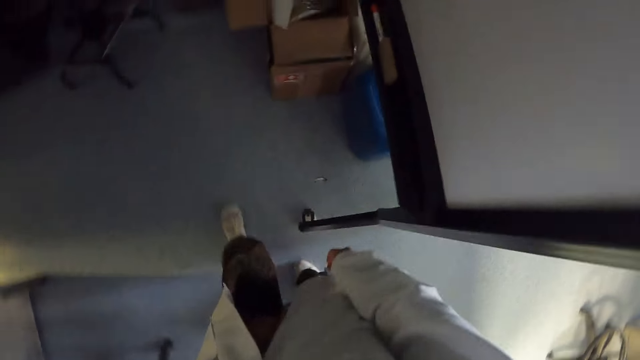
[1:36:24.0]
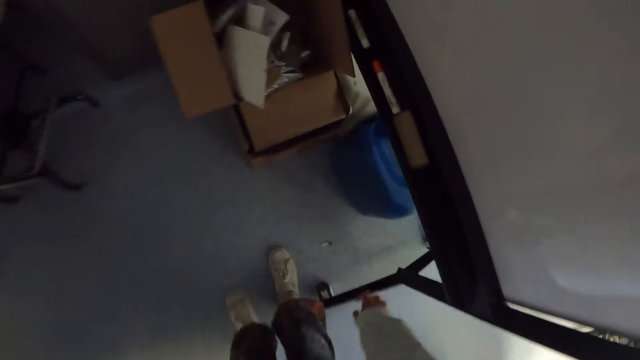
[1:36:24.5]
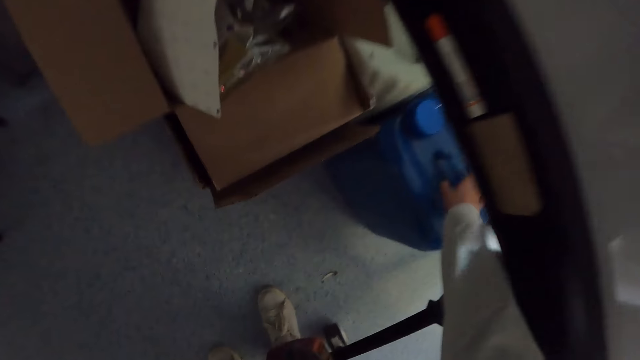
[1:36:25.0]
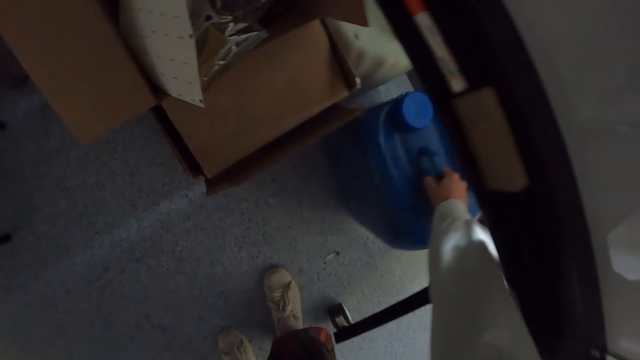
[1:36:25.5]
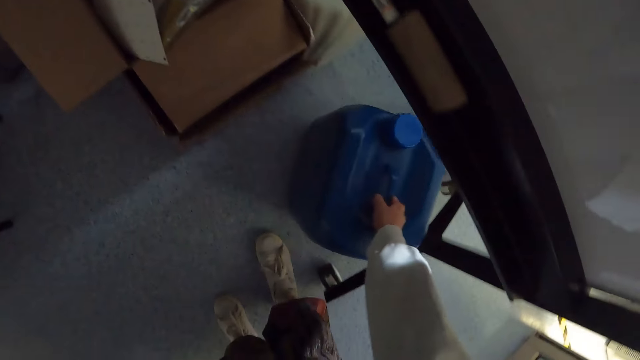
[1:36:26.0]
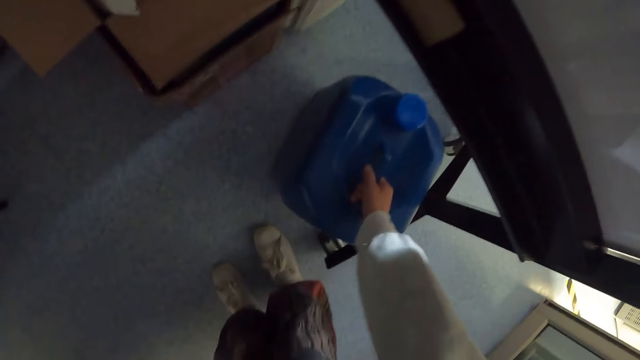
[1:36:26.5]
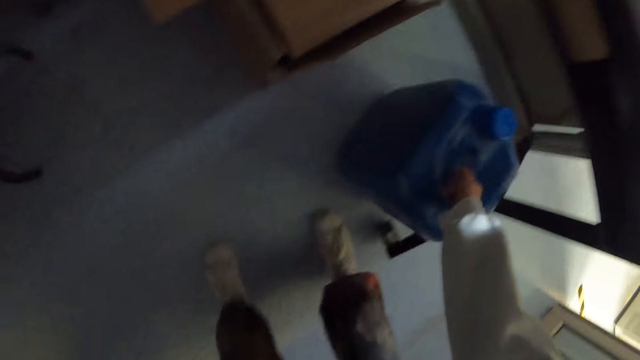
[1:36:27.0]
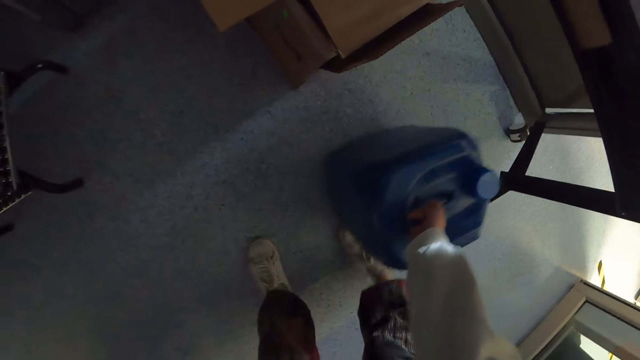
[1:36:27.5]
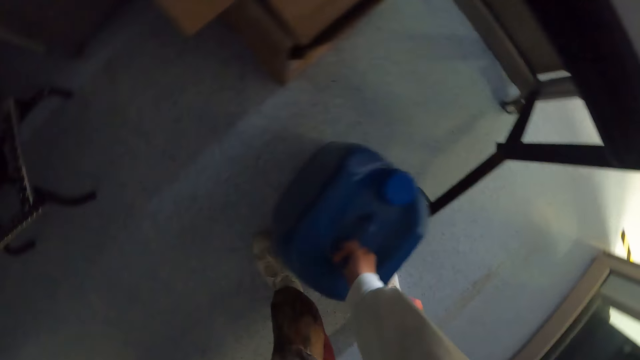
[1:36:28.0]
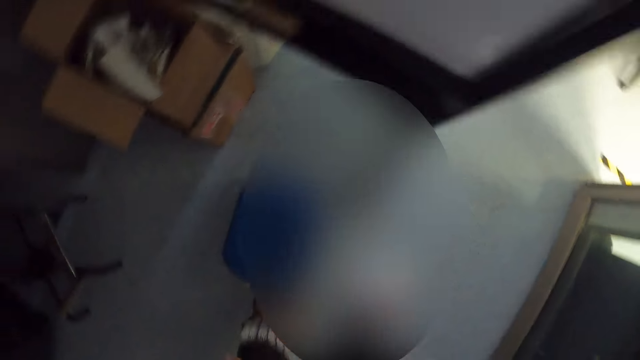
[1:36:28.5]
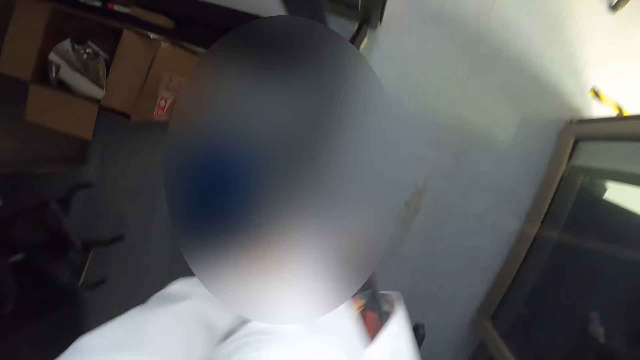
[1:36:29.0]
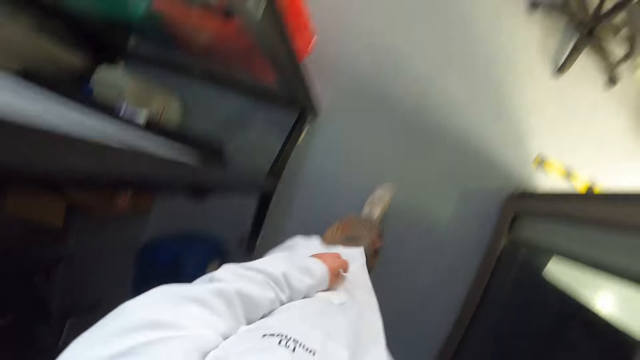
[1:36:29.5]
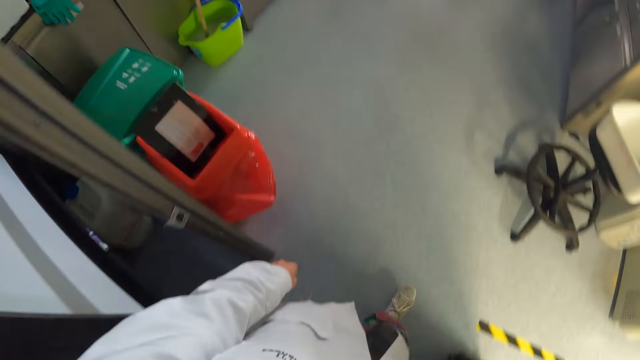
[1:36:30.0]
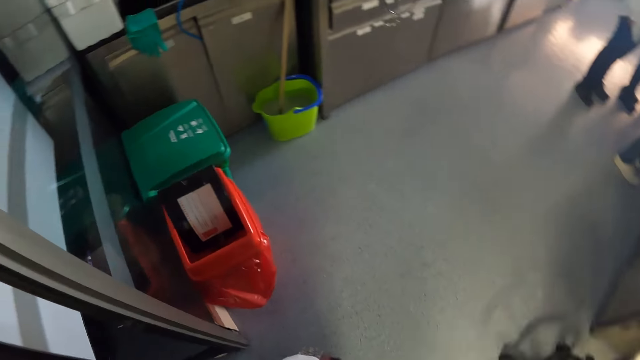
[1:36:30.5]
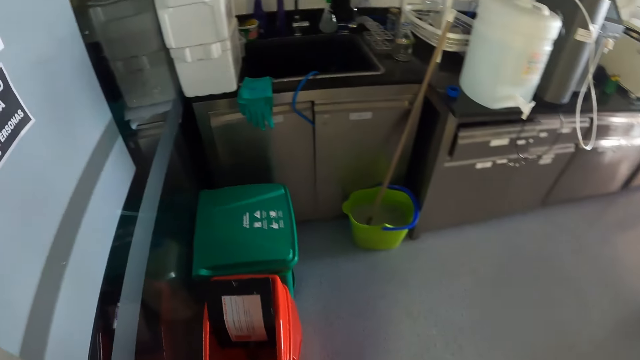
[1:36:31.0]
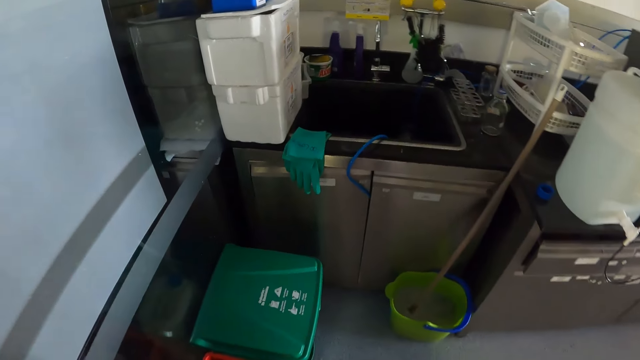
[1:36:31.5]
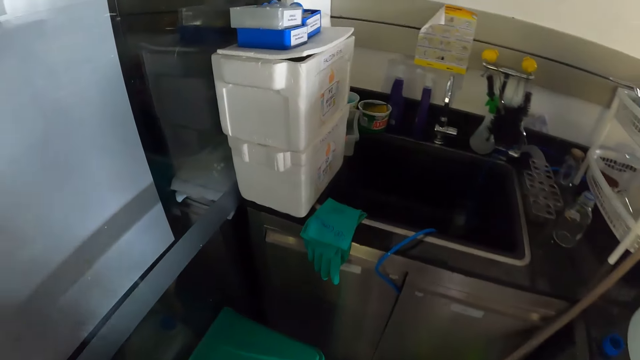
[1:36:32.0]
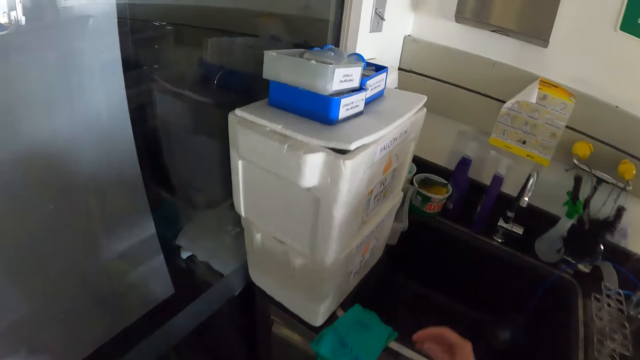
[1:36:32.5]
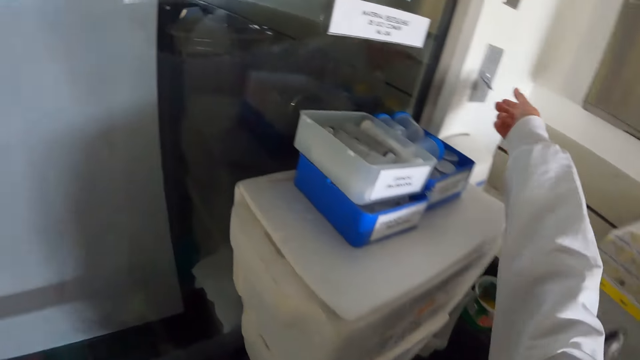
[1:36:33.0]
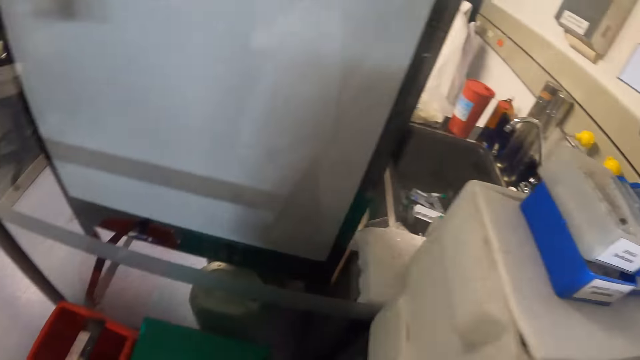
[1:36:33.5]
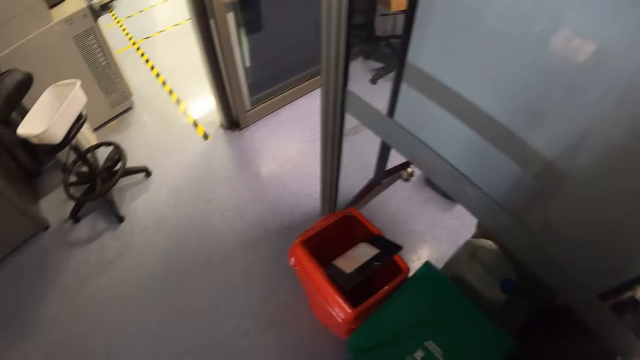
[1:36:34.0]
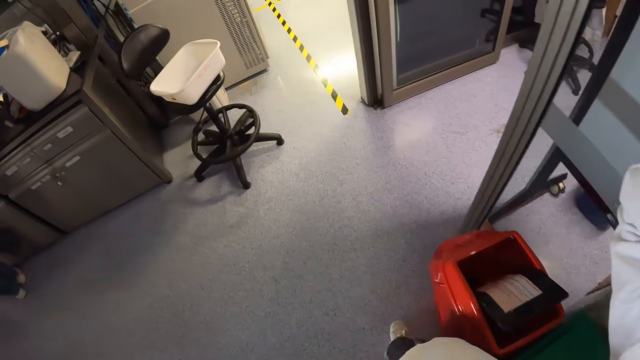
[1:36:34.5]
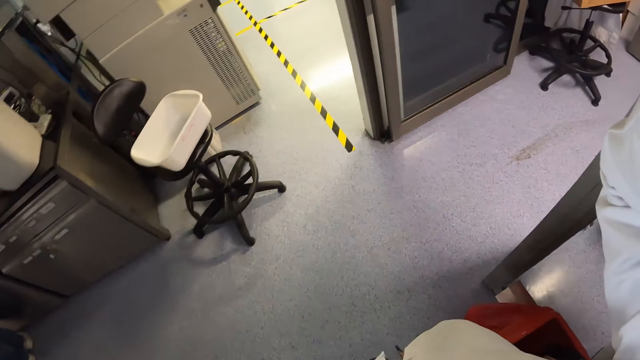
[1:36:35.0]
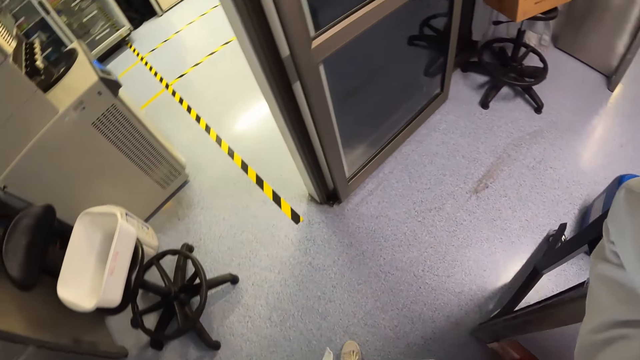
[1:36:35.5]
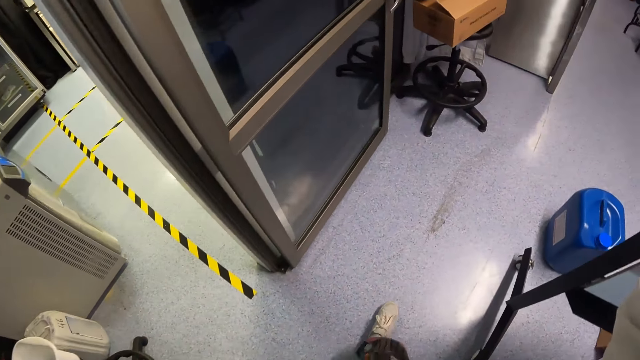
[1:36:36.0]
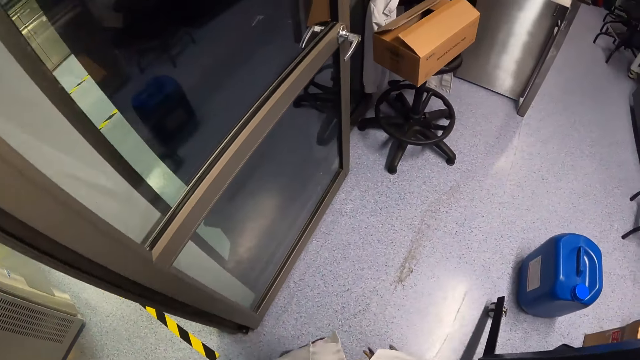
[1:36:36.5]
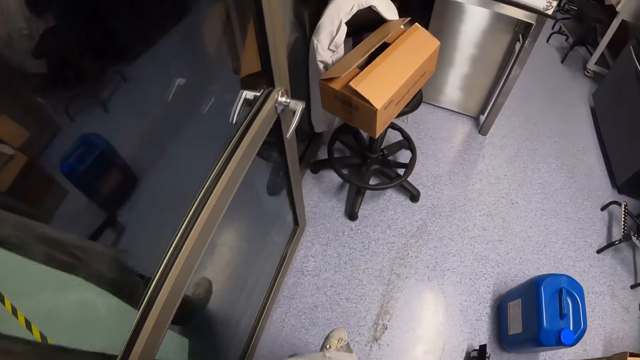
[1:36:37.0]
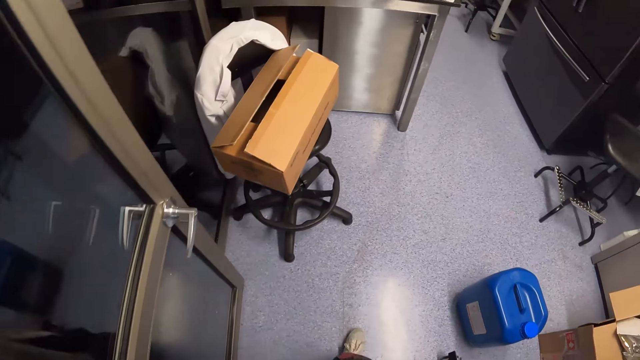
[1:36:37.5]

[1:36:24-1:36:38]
The camera wearer pulls a jerrycan. They walk around. They turn on a light switch. They walk around.

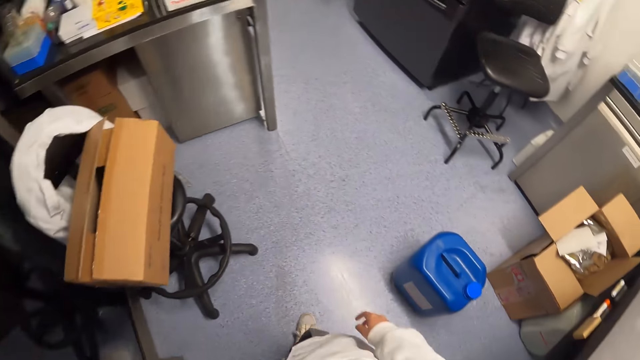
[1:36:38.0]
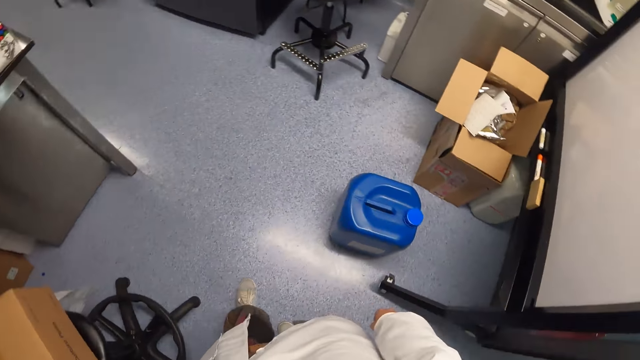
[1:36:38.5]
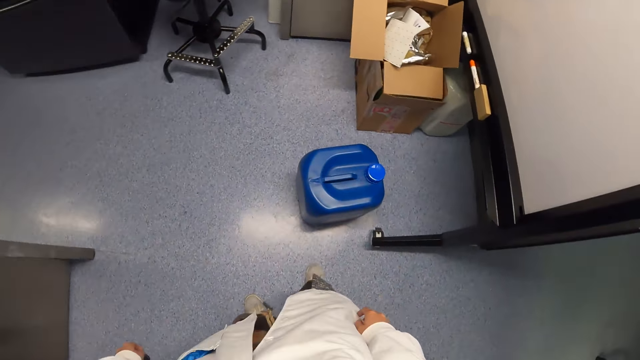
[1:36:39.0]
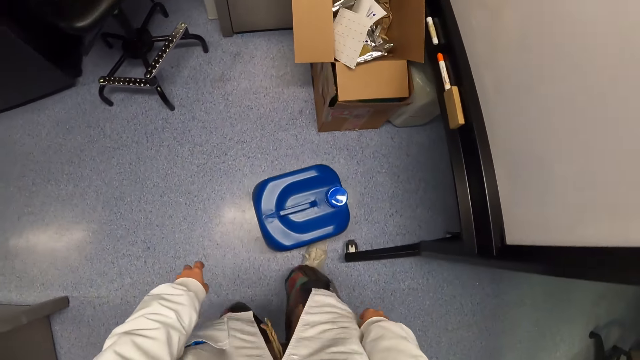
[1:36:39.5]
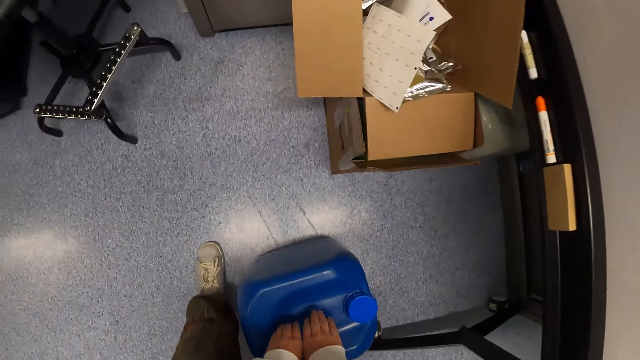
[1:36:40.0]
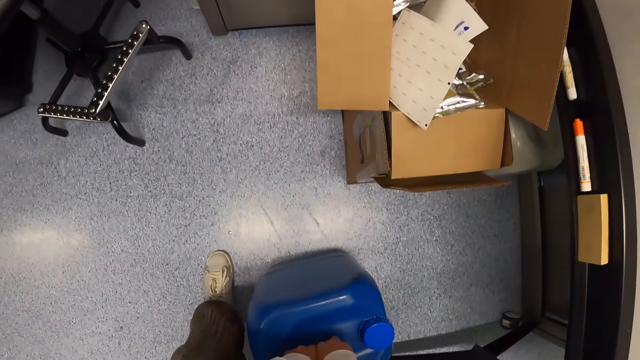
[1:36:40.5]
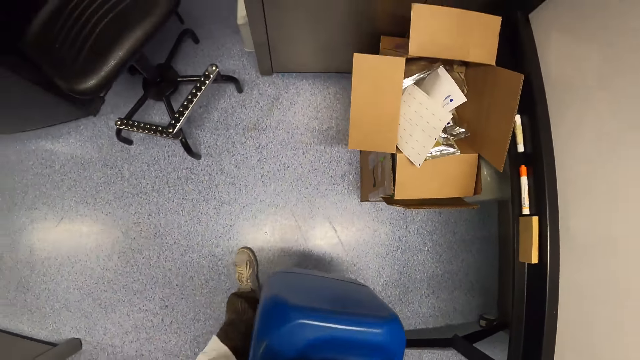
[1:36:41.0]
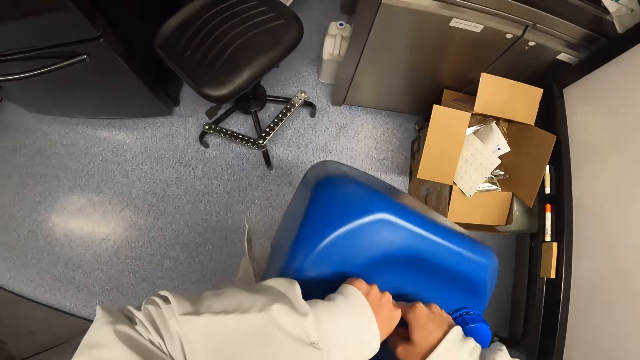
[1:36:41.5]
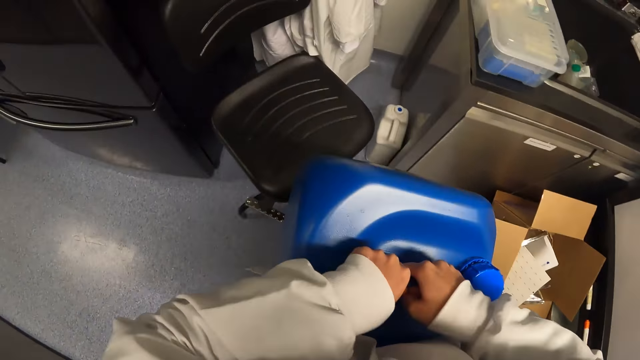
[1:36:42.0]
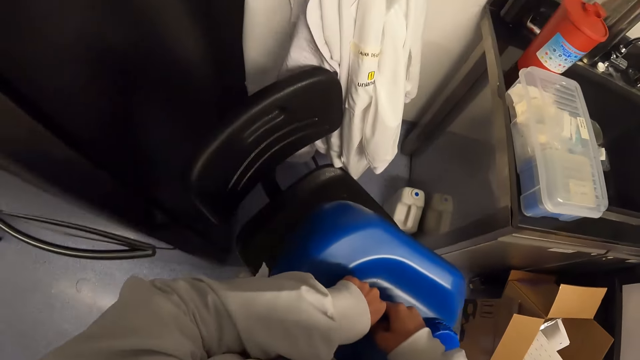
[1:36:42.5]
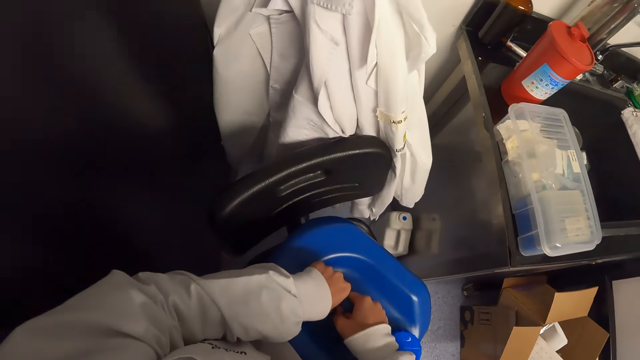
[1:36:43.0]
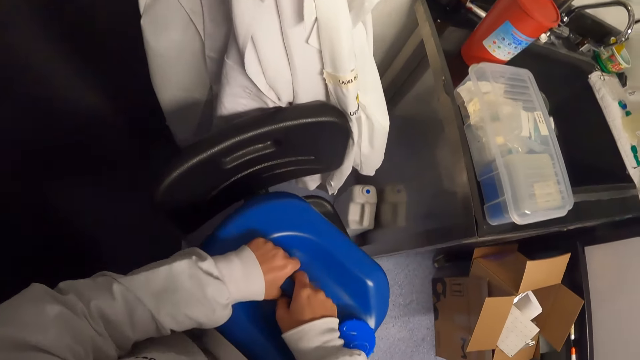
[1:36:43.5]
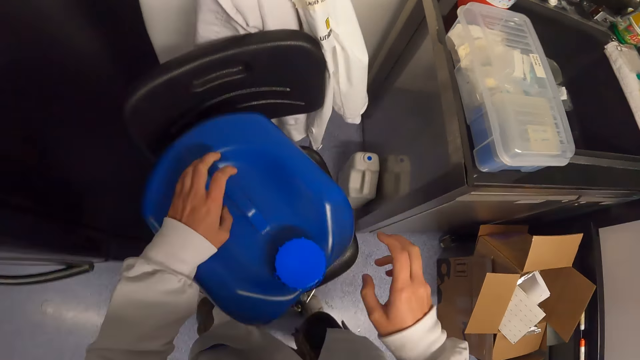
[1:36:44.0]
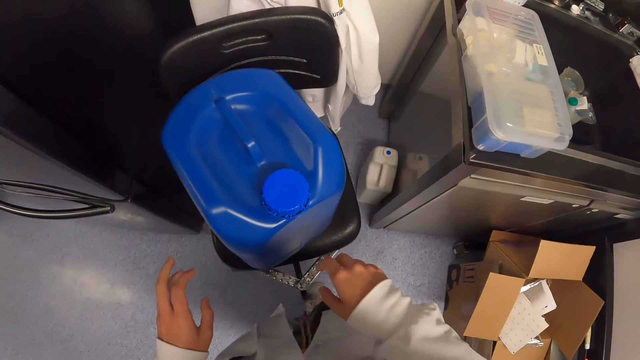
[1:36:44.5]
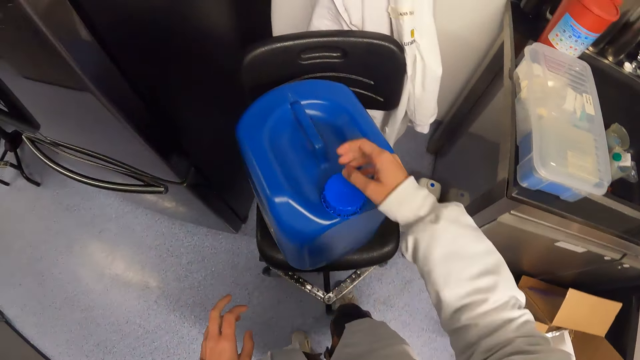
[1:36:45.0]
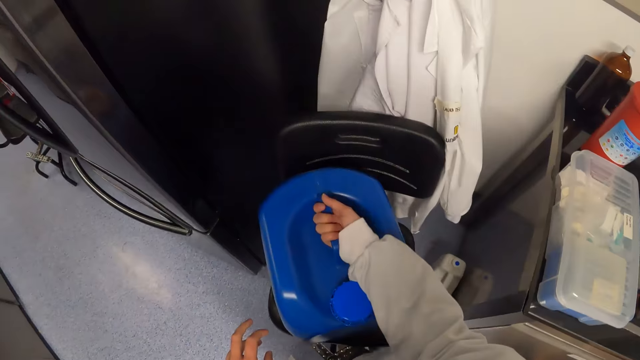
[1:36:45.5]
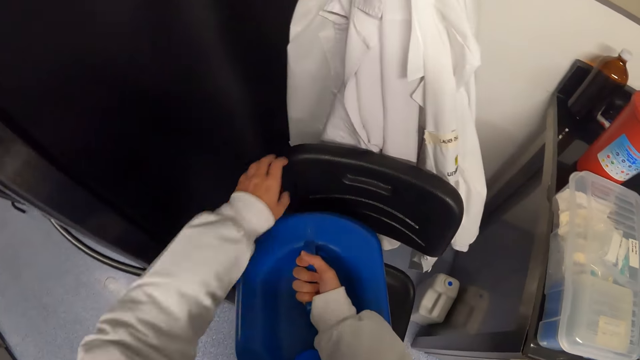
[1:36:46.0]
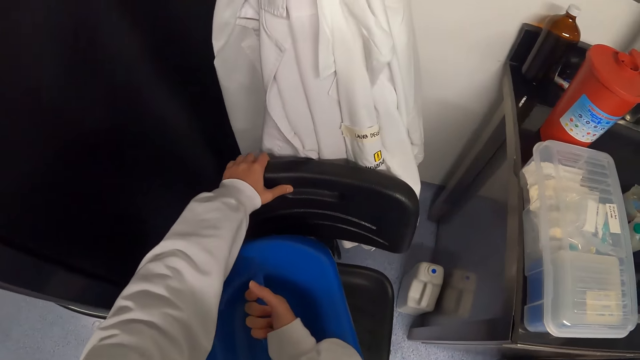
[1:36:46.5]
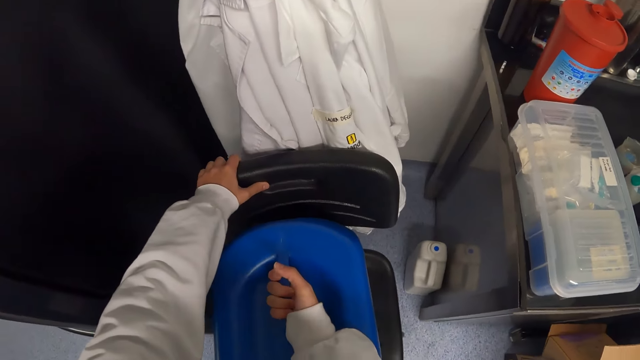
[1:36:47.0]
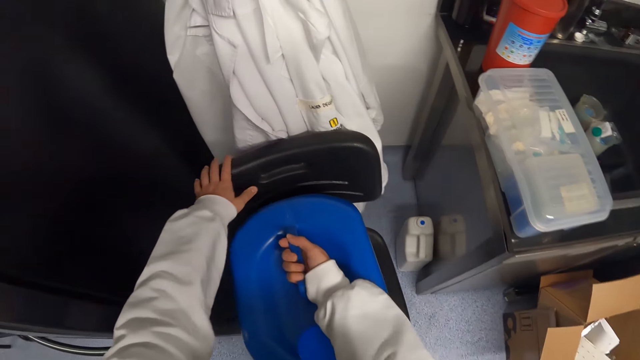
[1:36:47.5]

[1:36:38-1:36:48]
The camera wearer picks up a jerrycan. They move towards a chair. They put the jerrycan on the chair. They look around. They pick up the jerrycan. They hold the chair. They adjust the jerrycan. They move the jerrycan.
